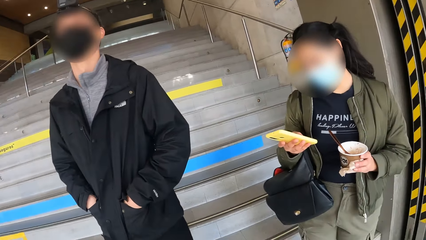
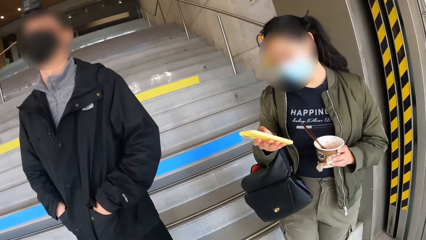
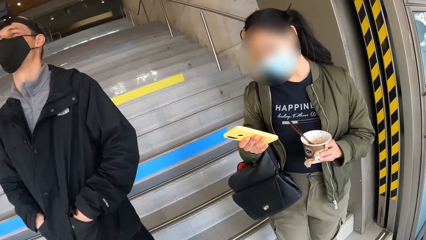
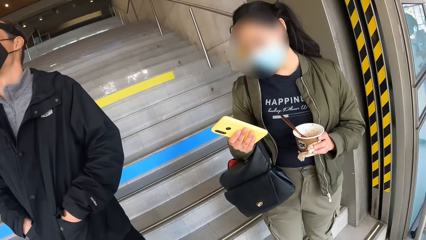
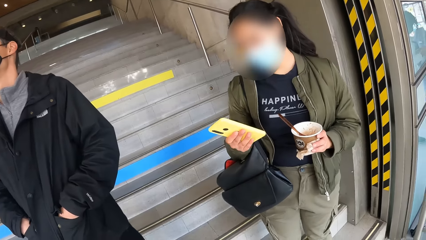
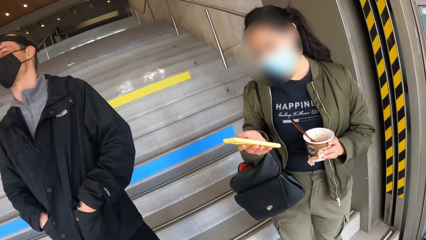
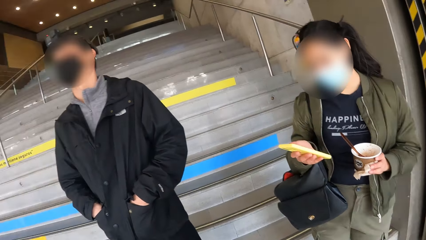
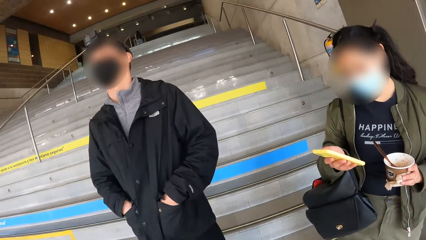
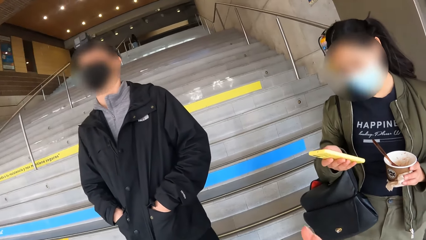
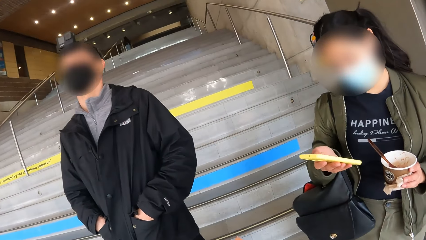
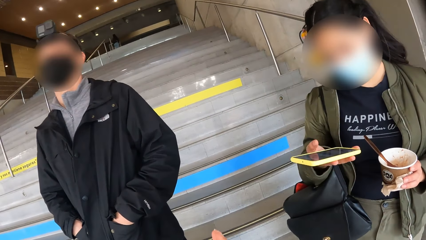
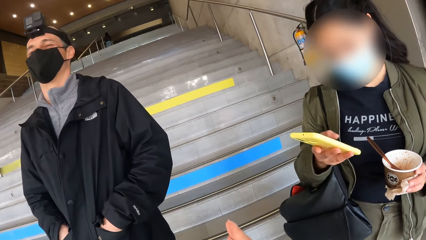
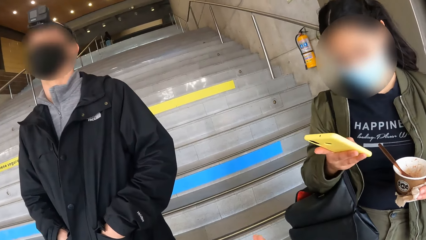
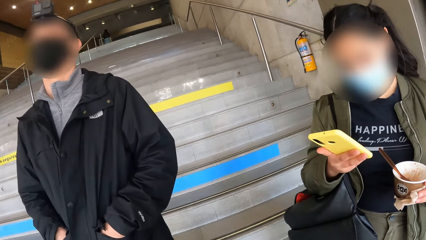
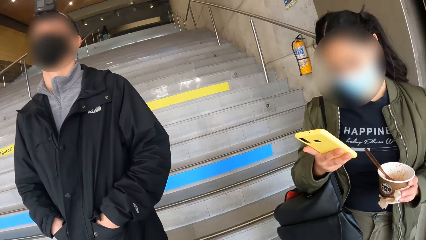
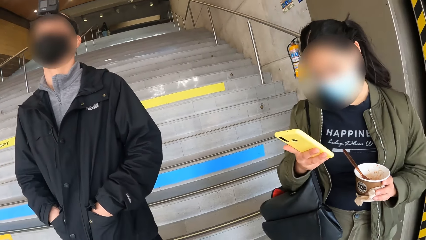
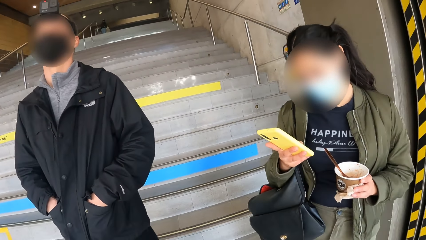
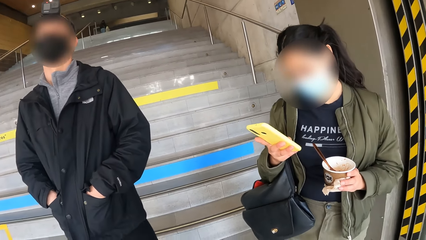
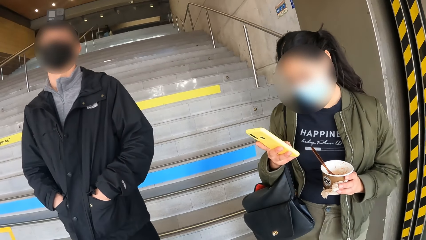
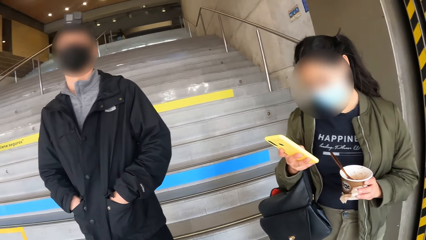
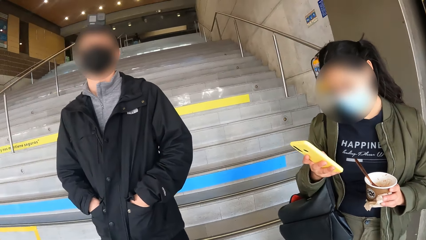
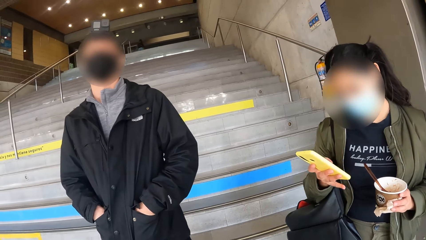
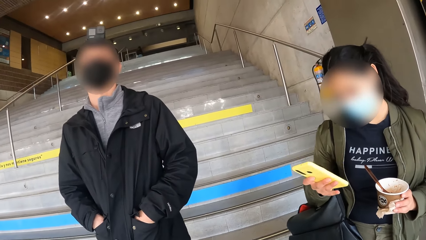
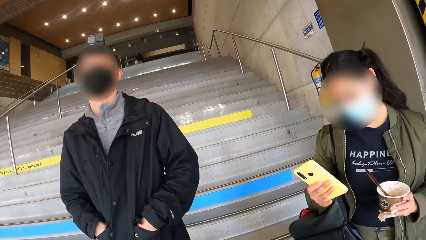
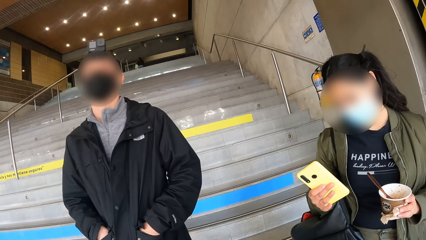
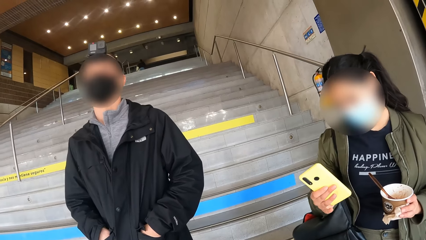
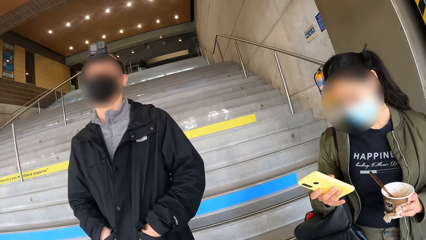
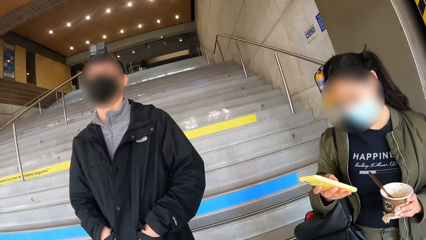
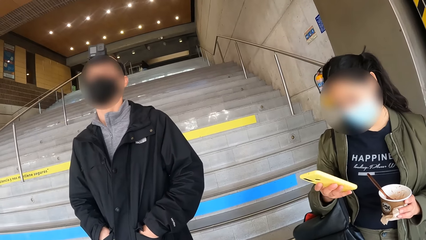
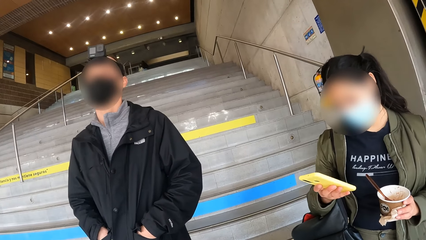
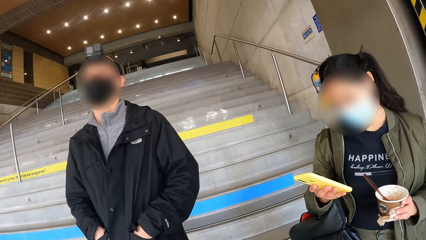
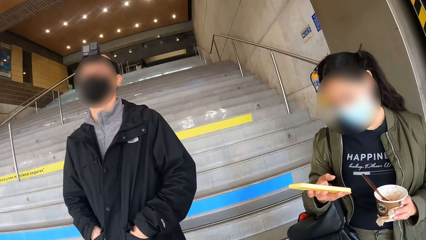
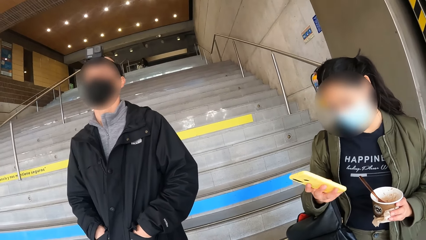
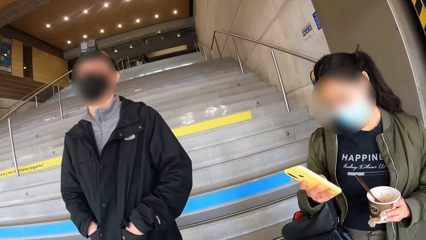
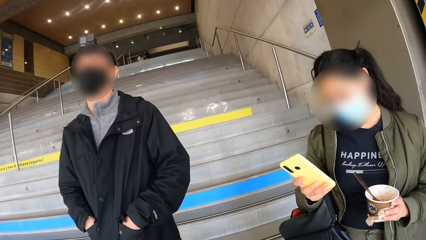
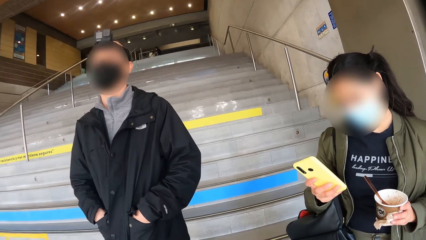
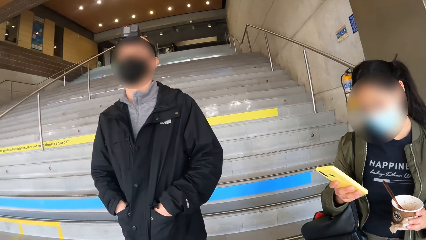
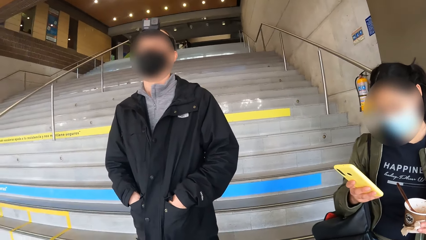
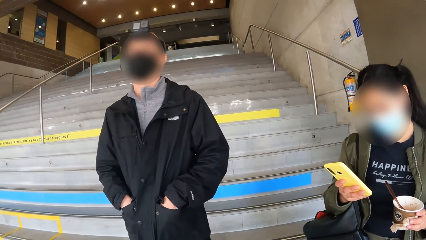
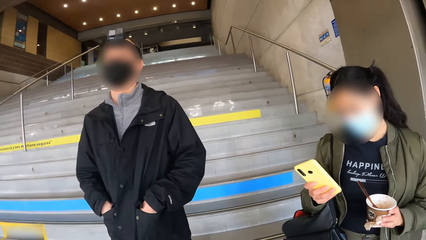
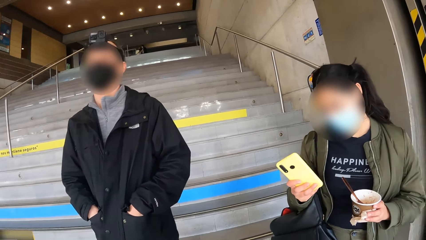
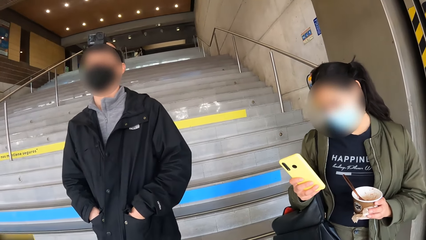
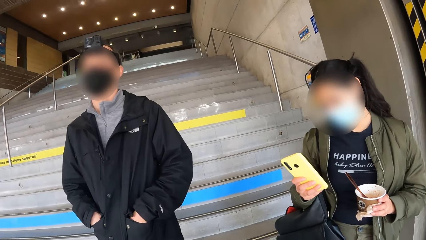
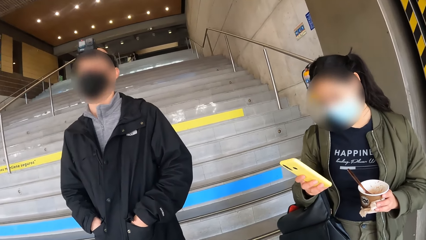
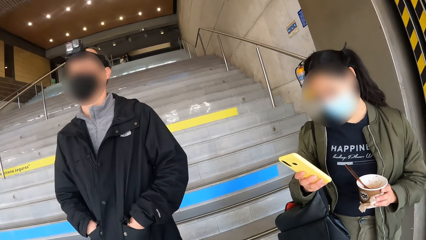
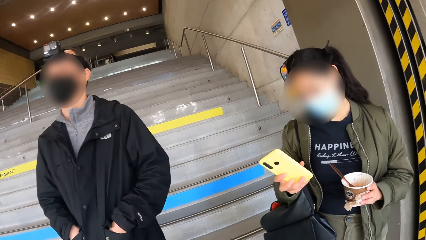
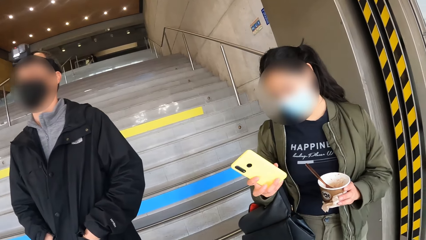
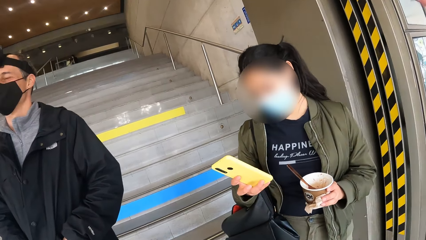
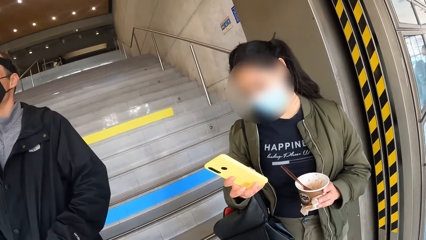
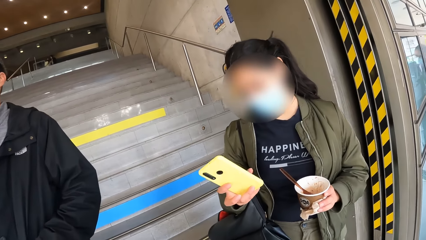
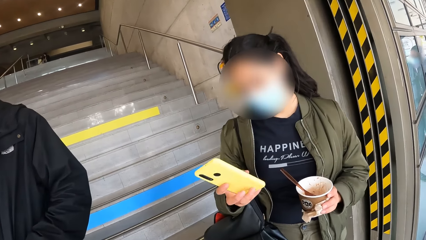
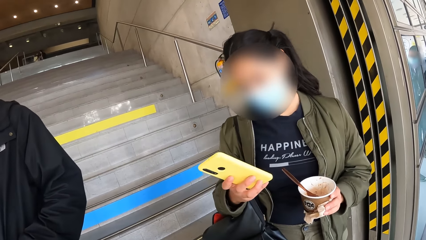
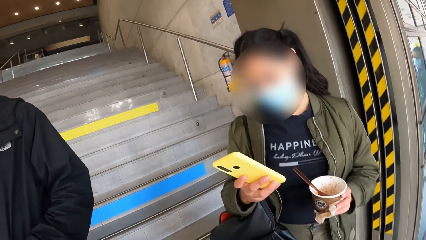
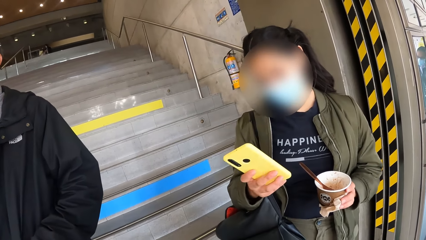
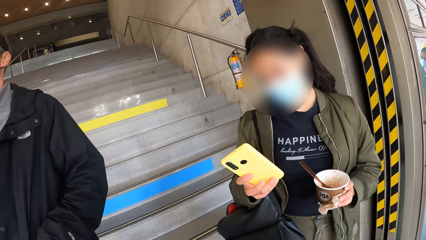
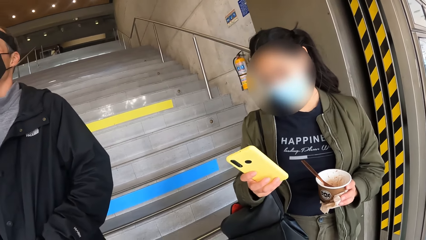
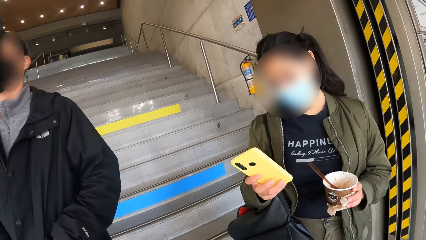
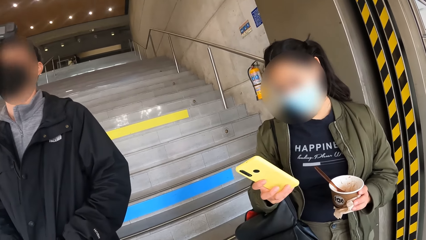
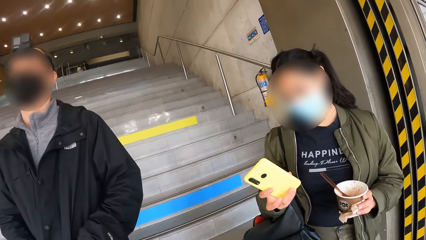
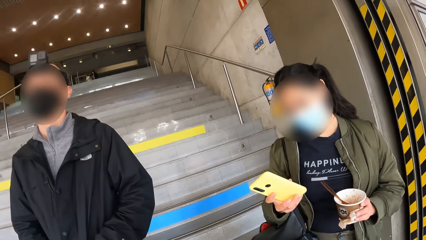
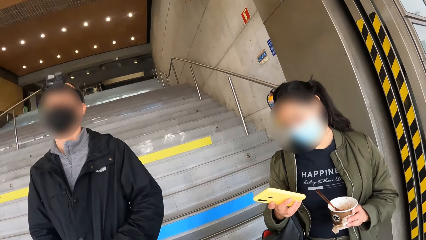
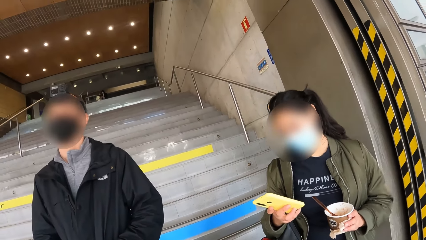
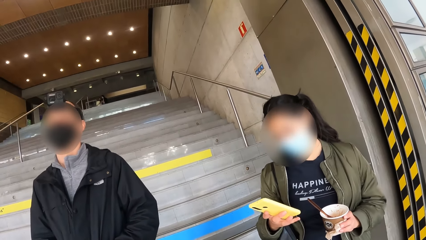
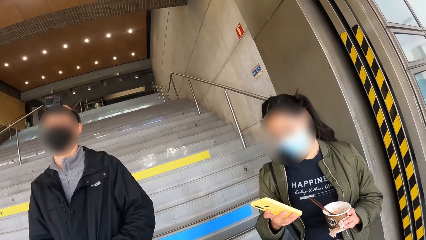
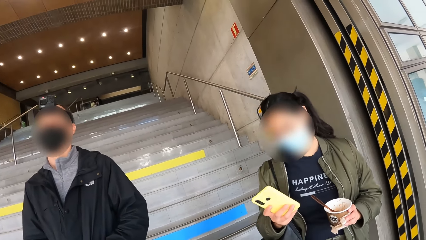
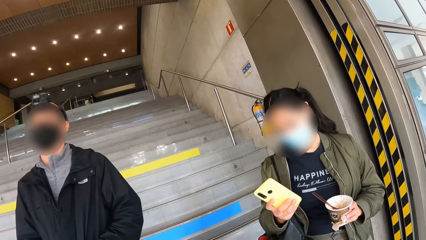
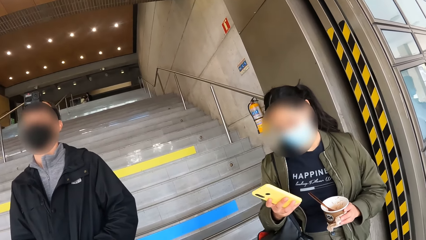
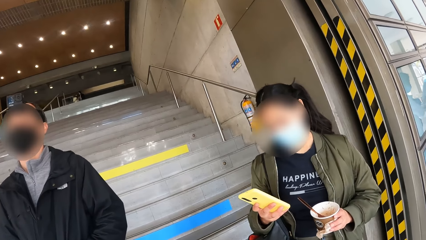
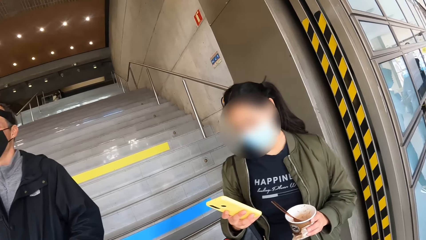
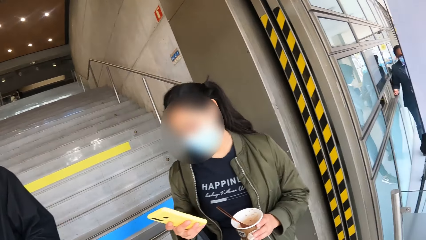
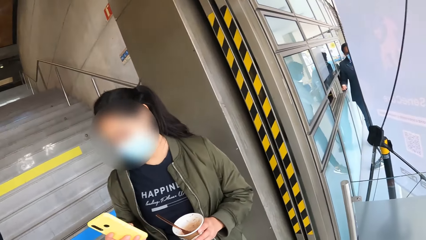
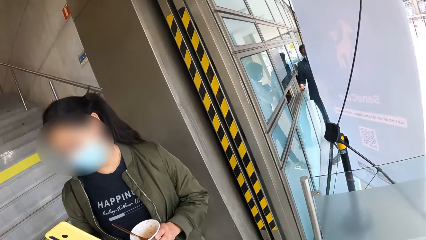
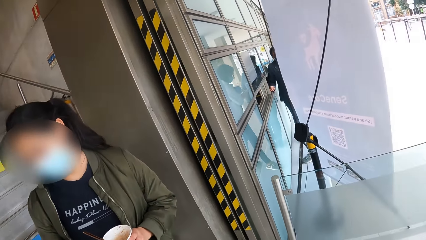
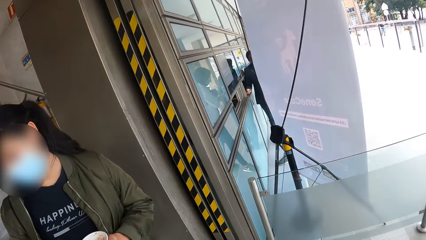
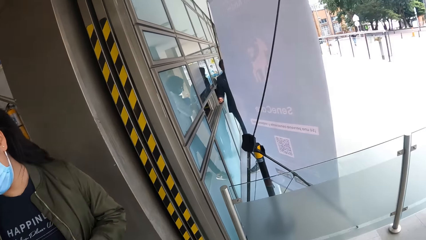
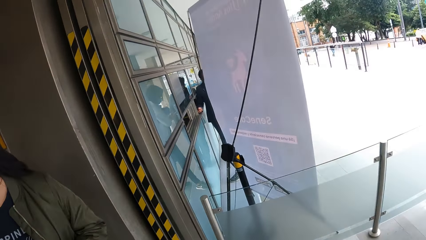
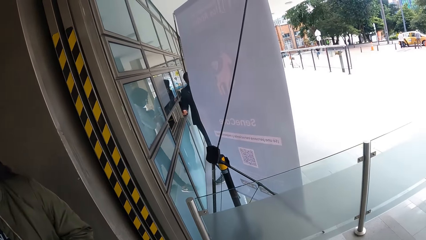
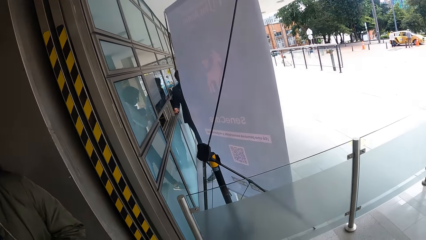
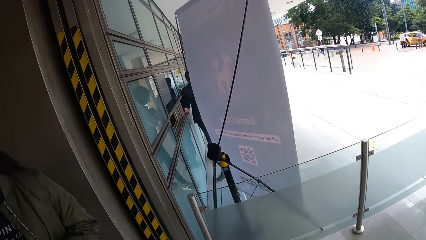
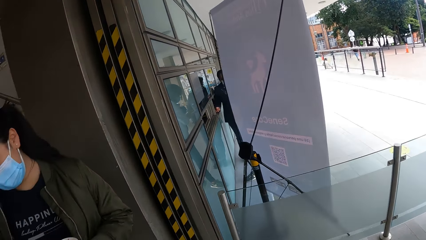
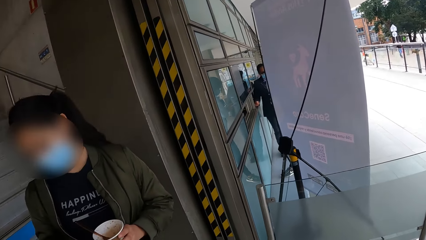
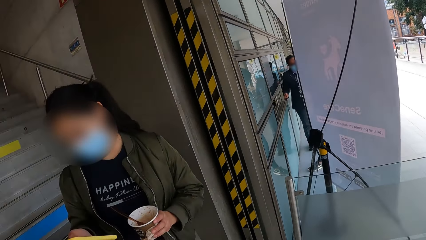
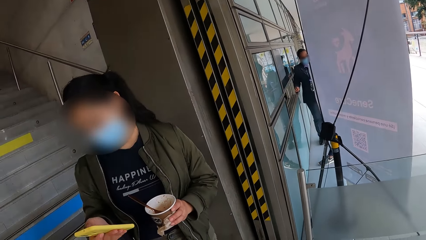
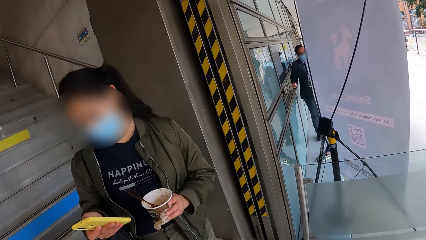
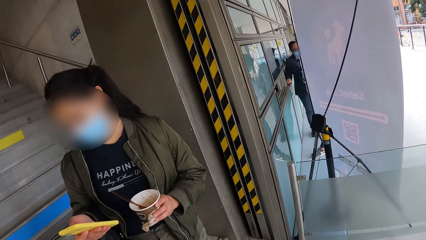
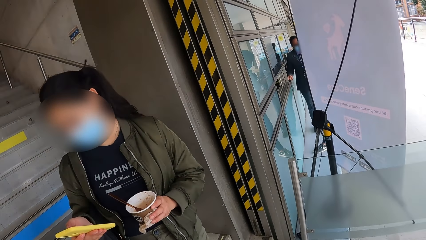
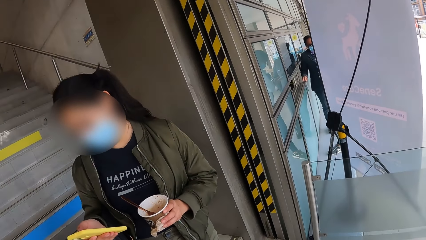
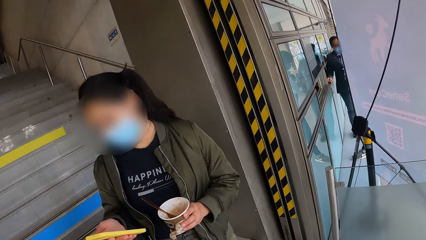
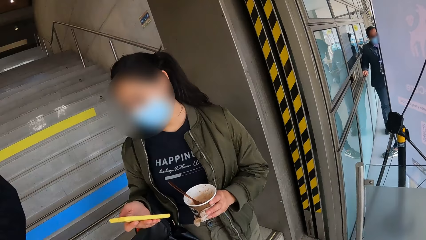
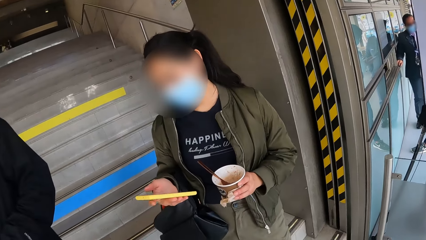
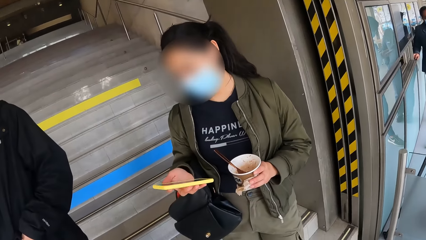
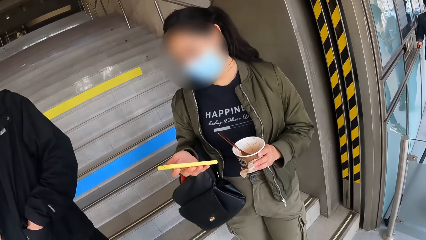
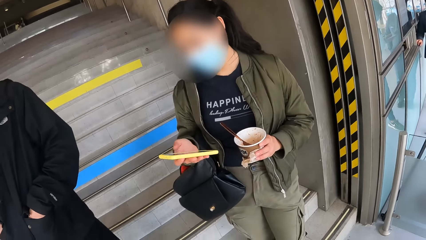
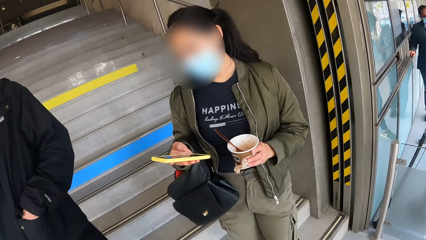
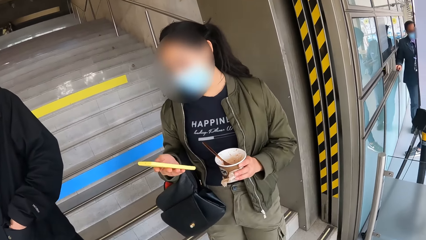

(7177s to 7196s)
The camera wearer interacts with the man. They look around. The girl operates the phone with her right hand.
